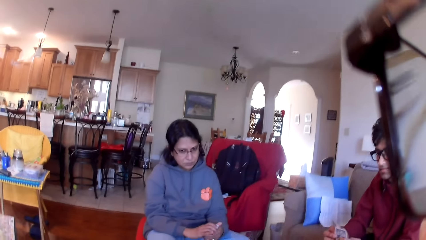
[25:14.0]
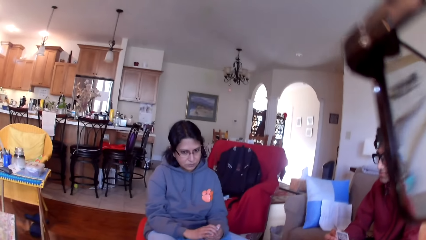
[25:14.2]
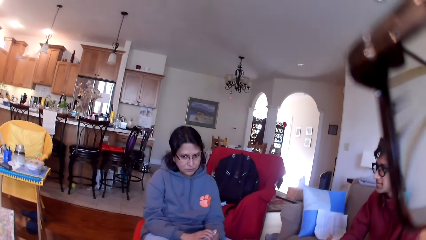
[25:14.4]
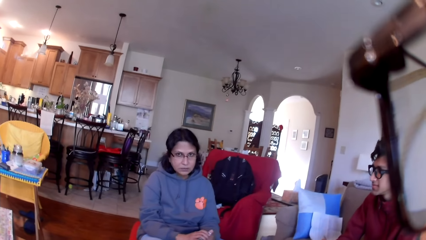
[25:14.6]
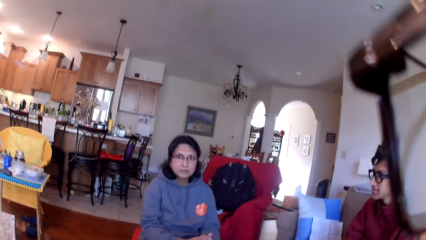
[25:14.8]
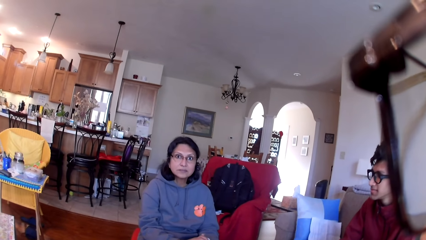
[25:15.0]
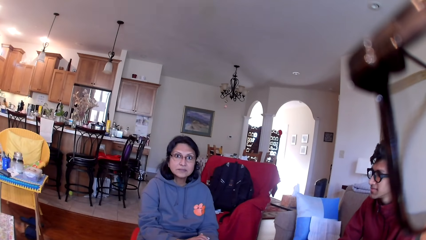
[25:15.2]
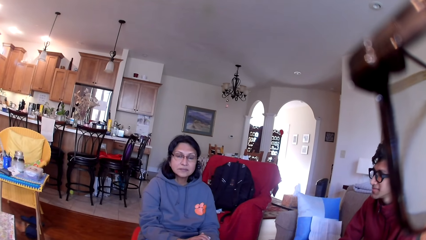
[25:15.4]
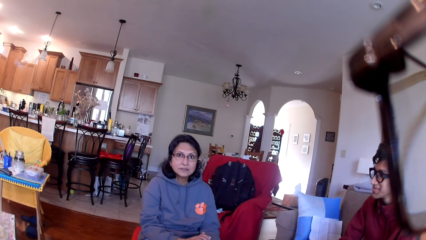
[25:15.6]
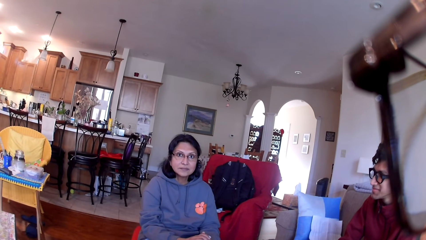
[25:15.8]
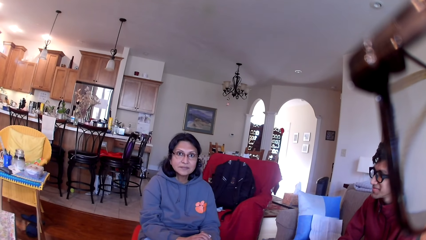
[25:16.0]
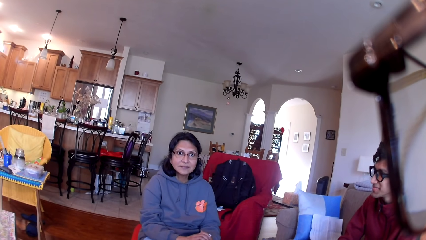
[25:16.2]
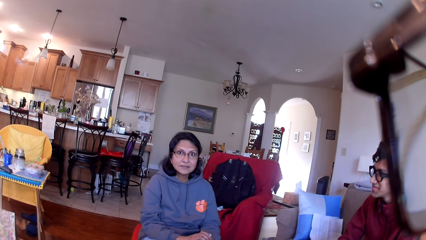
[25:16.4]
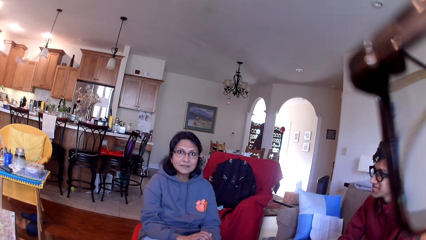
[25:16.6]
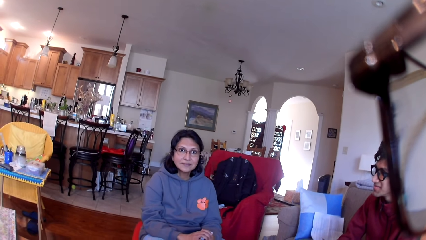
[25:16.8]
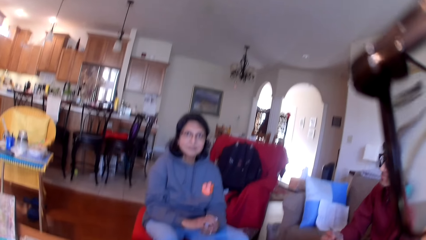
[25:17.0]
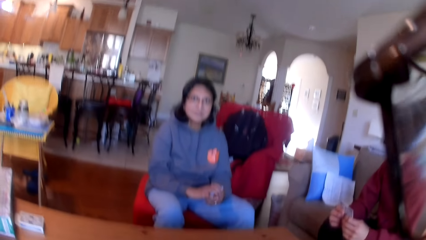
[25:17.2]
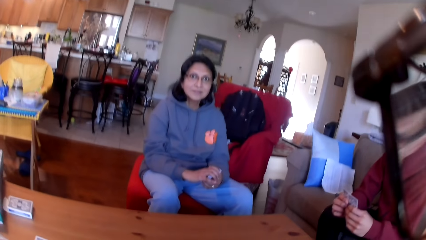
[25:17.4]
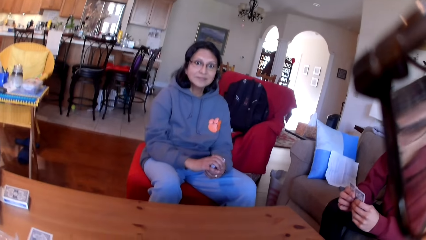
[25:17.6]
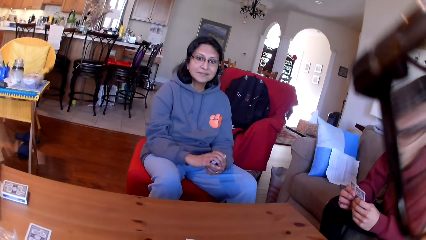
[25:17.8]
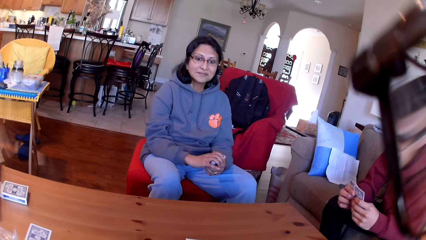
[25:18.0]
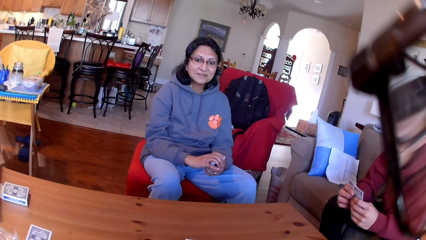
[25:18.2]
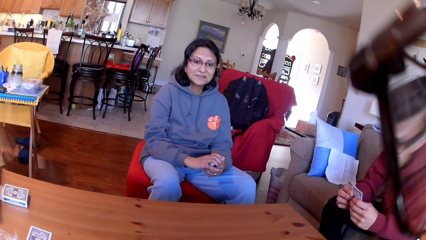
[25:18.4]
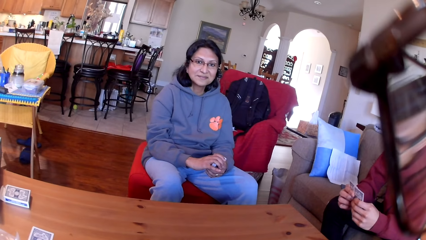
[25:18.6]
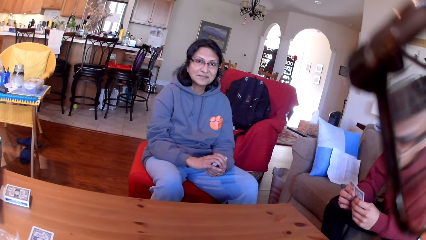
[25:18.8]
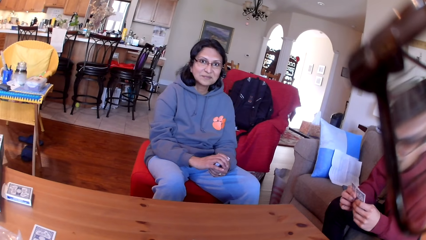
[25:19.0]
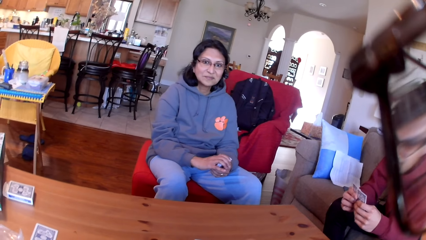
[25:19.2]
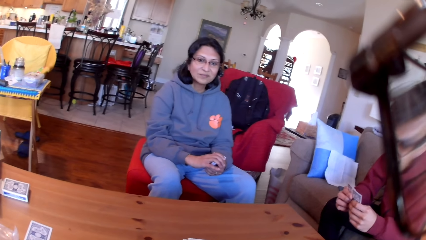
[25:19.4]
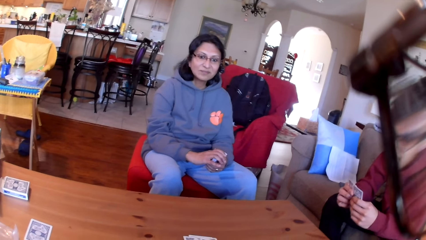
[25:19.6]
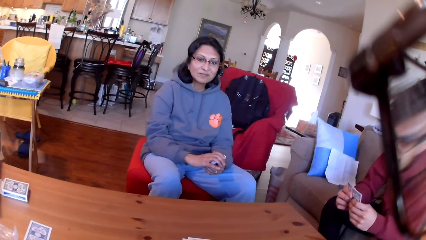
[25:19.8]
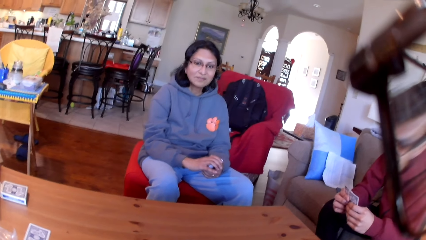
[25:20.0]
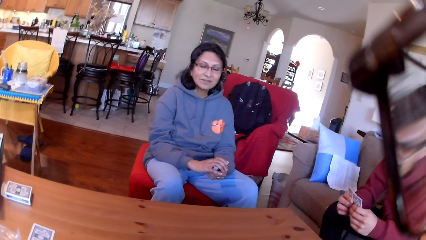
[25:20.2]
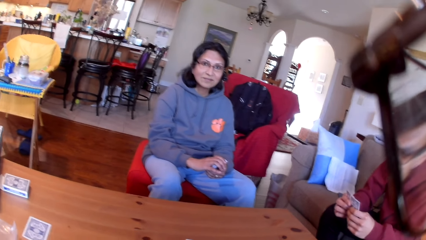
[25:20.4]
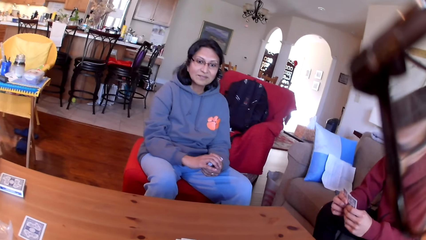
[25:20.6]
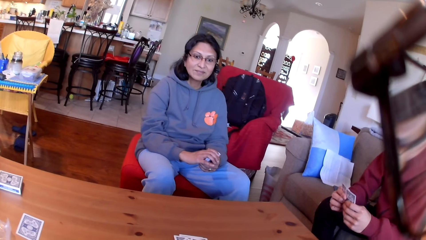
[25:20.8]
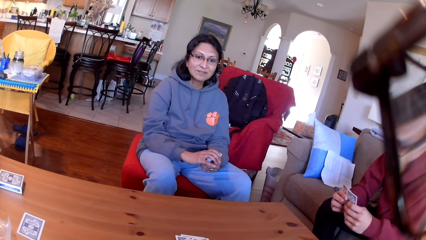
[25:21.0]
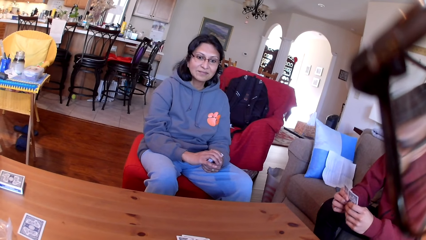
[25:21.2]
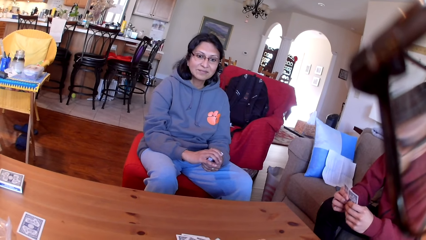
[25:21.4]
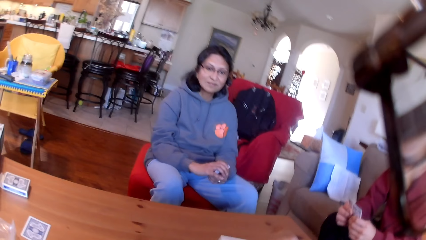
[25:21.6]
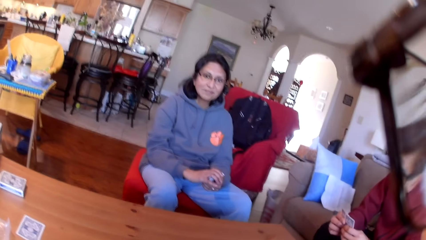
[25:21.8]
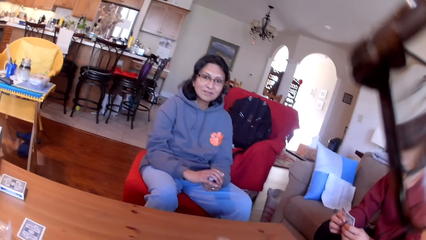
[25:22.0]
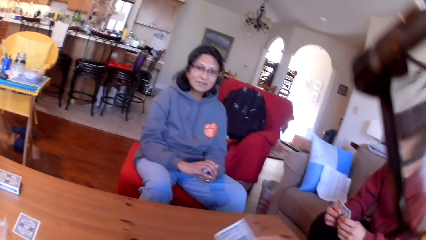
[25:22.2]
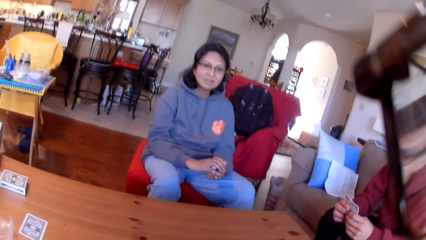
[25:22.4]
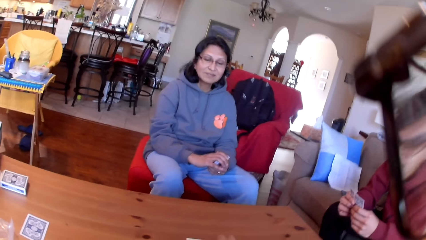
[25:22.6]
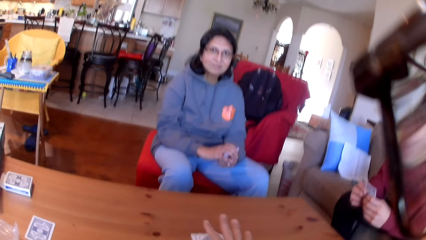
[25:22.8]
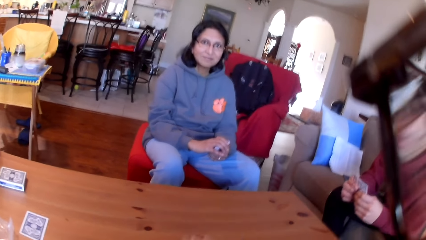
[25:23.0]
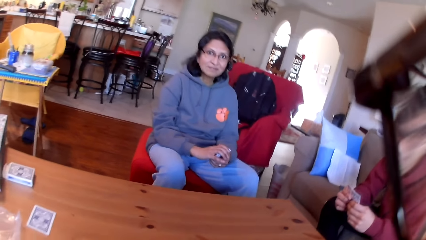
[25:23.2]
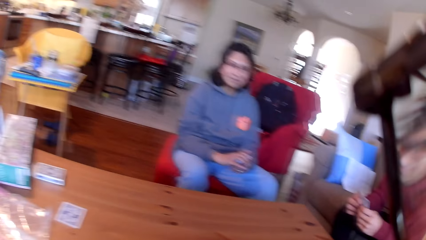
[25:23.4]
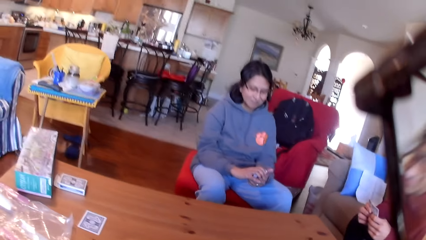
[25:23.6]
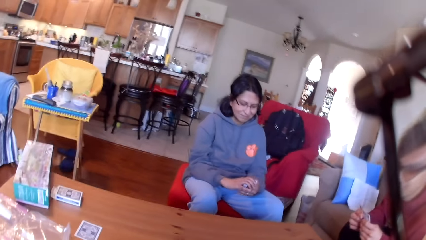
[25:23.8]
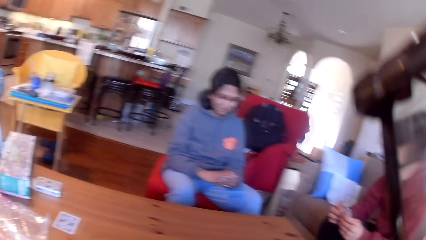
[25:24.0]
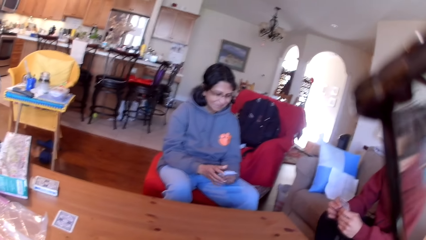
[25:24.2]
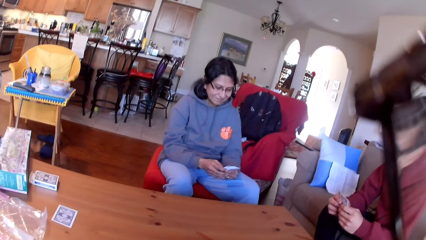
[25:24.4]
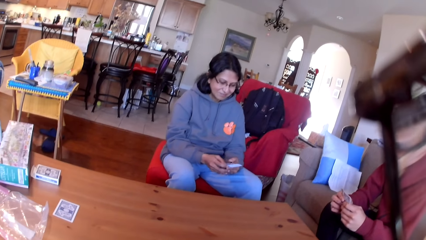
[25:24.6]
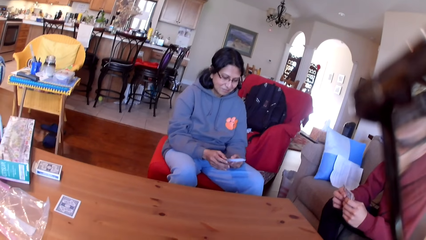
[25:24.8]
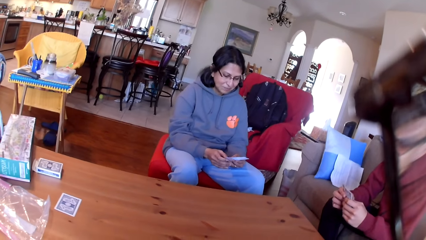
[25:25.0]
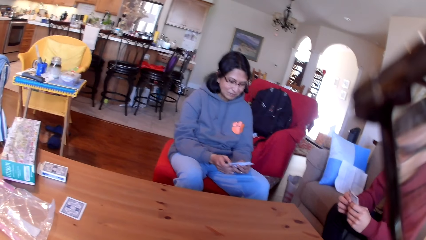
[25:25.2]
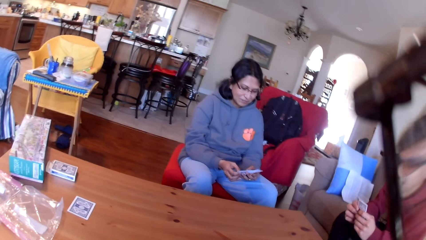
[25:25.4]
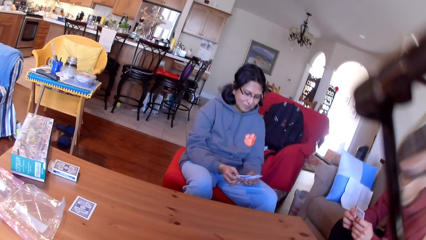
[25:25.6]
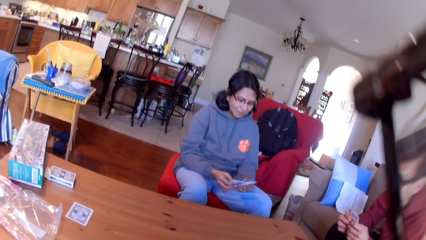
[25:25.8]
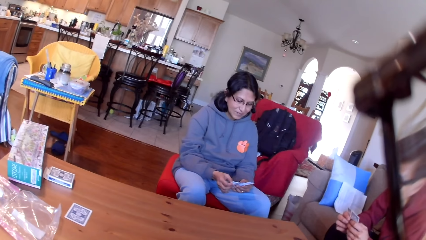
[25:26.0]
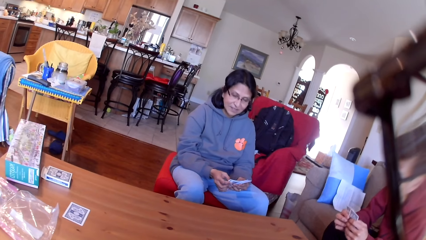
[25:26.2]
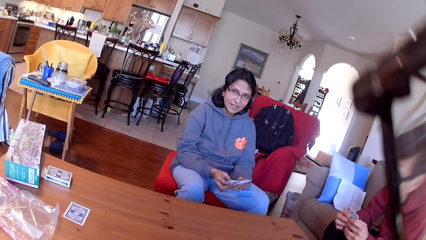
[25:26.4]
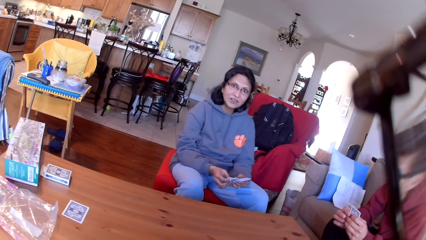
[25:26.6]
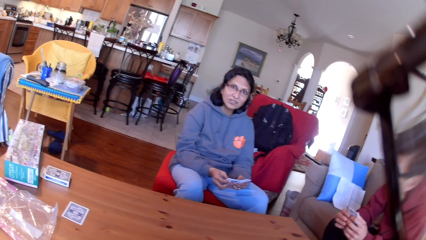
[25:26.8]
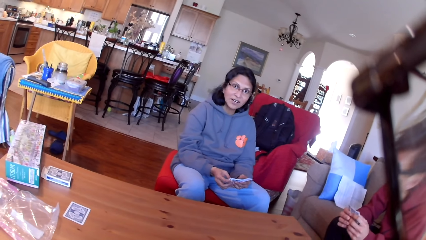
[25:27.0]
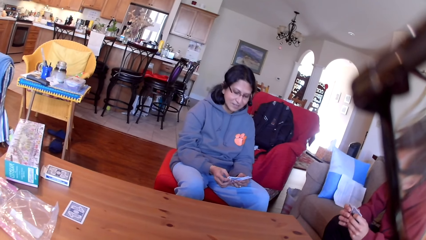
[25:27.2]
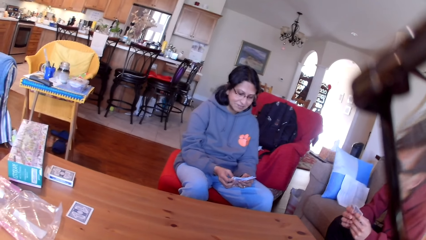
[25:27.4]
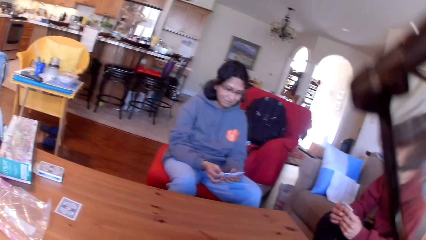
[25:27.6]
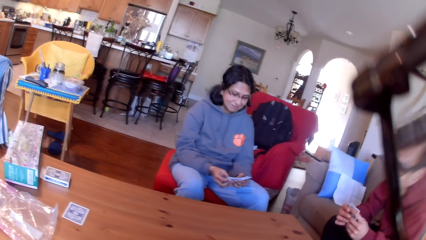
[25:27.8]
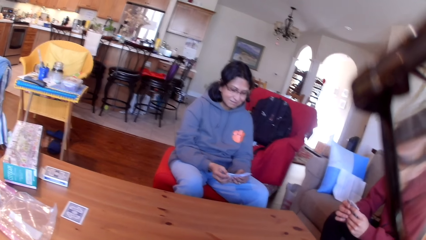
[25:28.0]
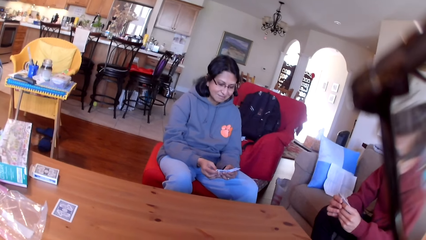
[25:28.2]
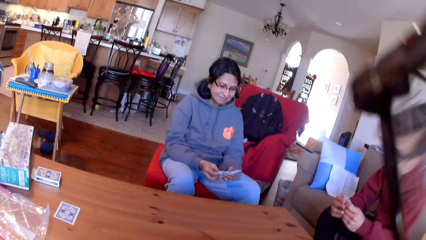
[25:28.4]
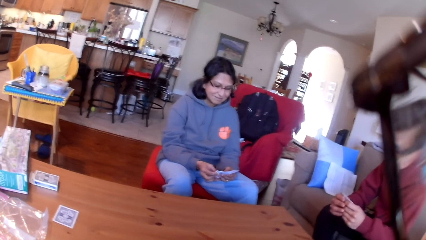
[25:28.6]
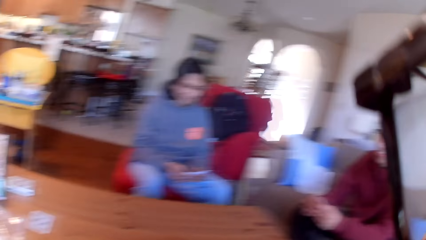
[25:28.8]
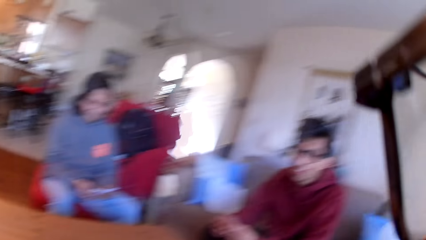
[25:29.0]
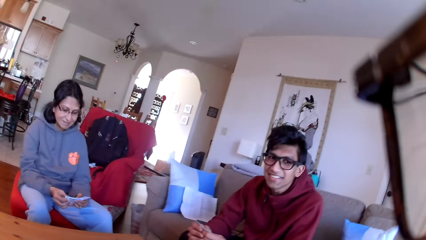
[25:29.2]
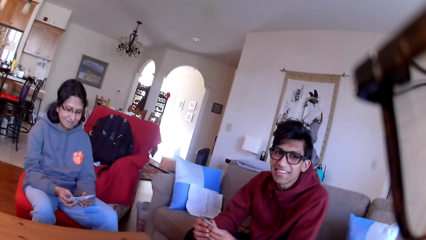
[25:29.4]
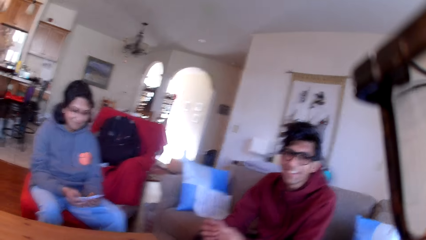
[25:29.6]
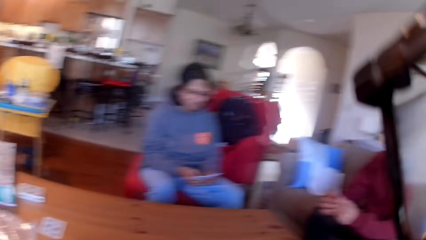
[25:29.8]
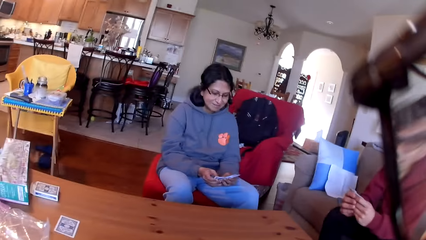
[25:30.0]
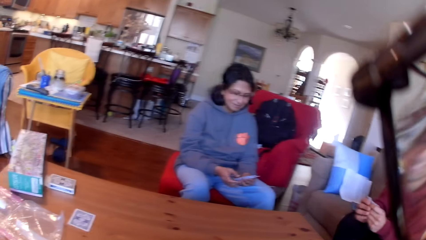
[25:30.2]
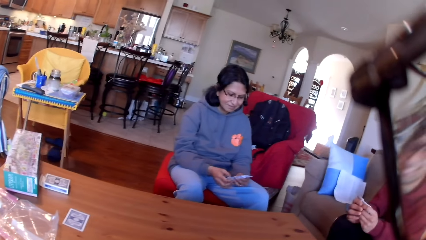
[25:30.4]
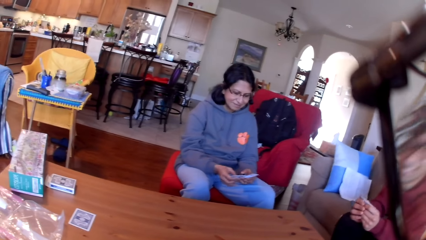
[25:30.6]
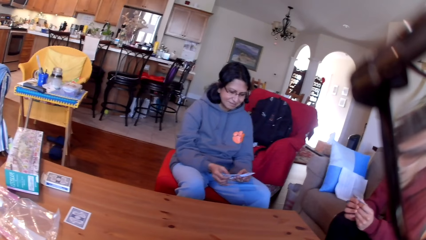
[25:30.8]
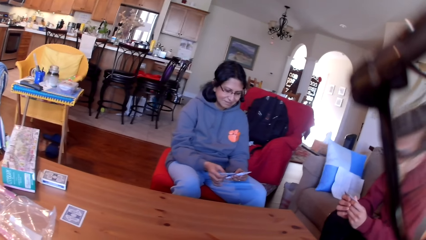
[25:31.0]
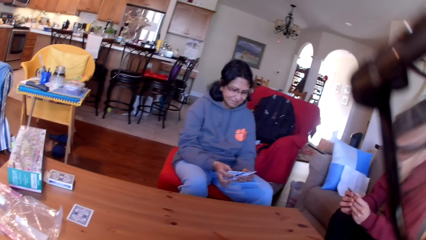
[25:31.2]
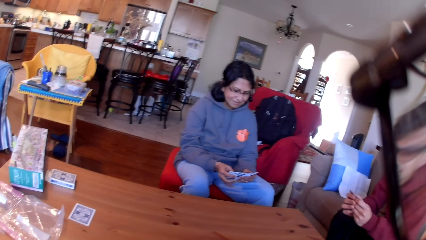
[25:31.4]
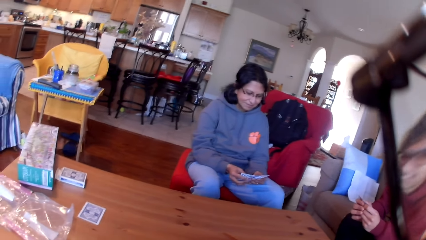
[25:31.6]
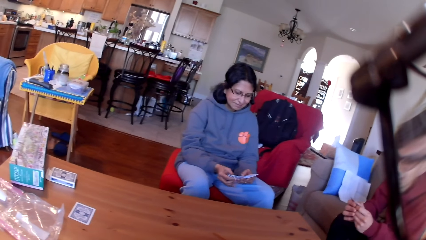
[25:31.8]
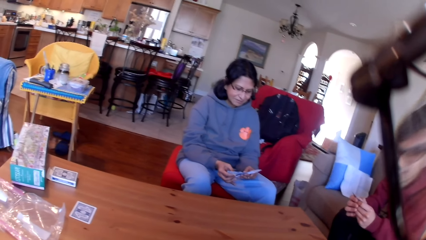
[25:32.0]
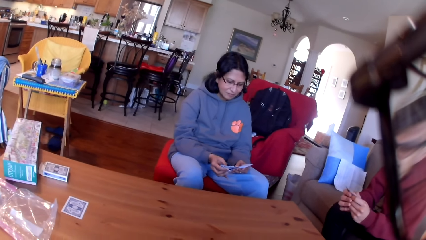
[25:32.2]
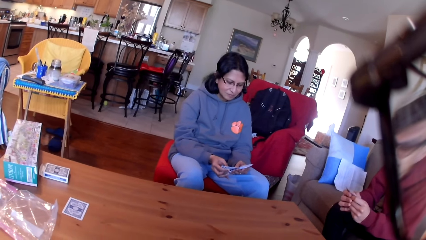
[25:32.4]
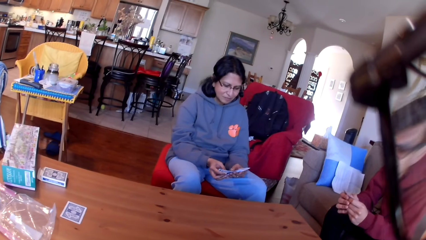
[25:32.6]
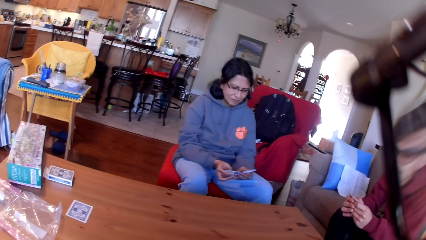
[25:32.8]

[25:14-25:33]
The camera wearer stares at a person and another person. They pick the cards from the table. The first person puts the card on the table.
